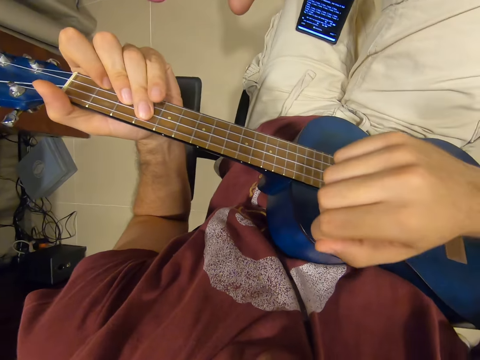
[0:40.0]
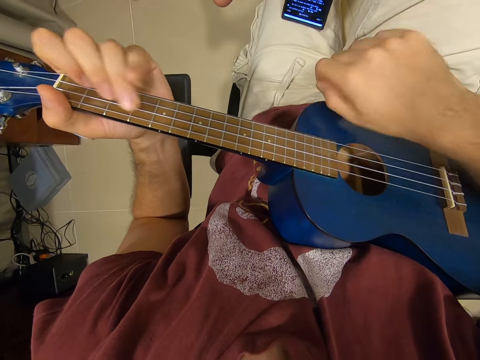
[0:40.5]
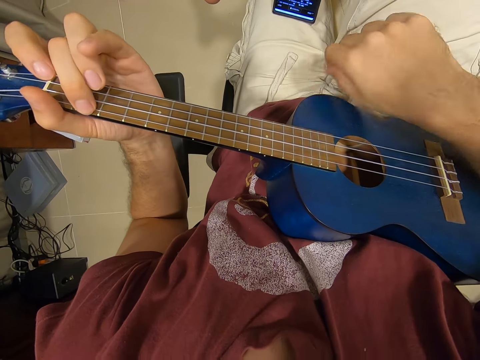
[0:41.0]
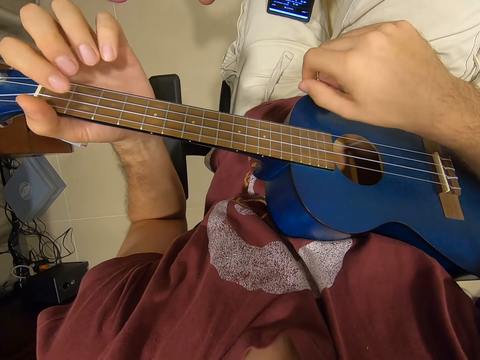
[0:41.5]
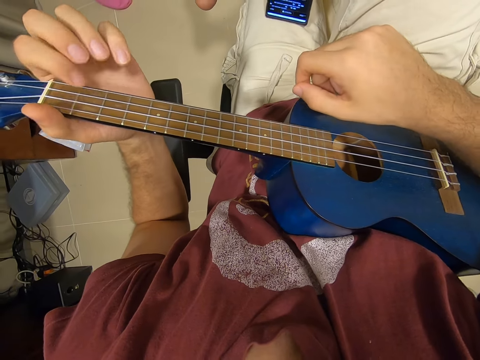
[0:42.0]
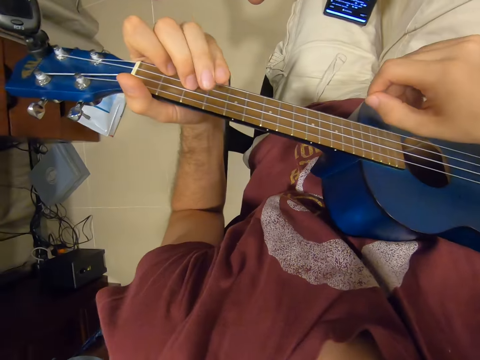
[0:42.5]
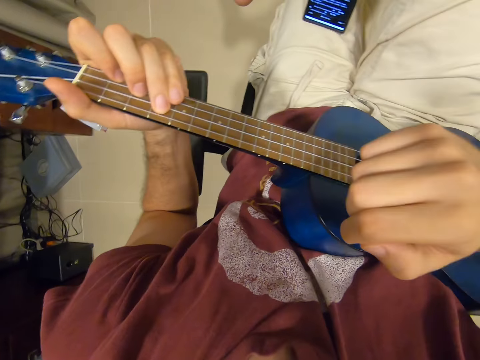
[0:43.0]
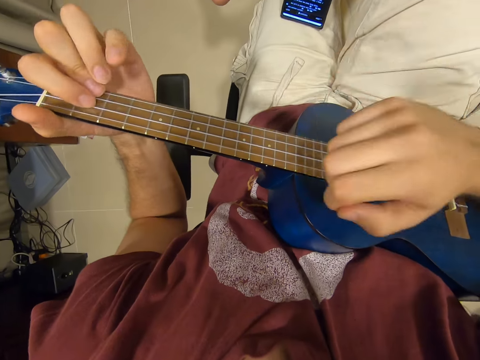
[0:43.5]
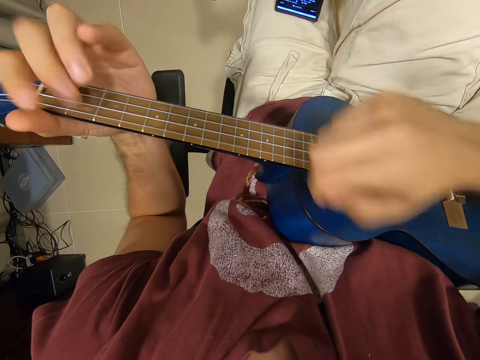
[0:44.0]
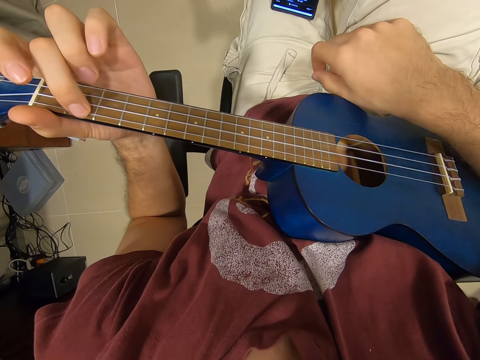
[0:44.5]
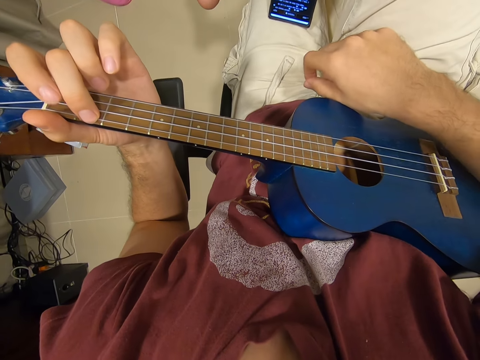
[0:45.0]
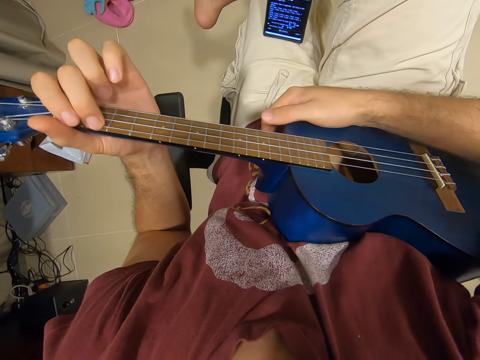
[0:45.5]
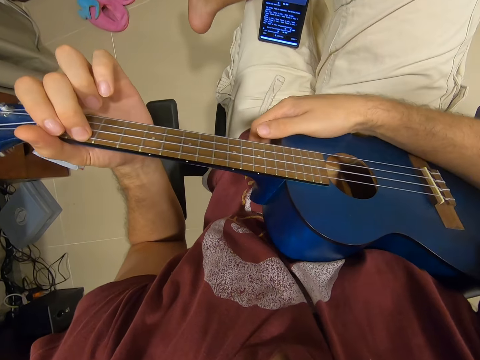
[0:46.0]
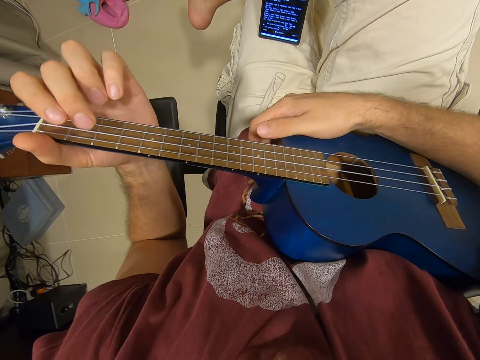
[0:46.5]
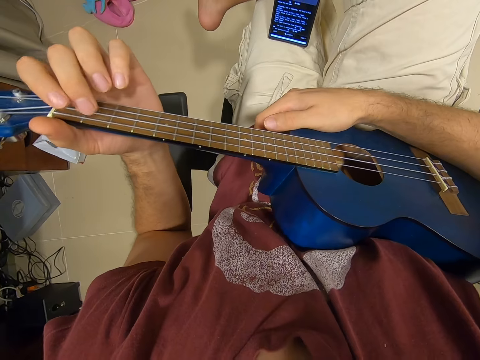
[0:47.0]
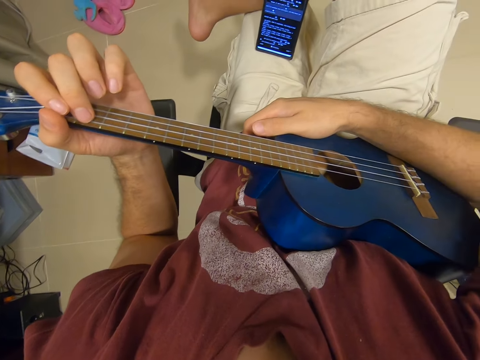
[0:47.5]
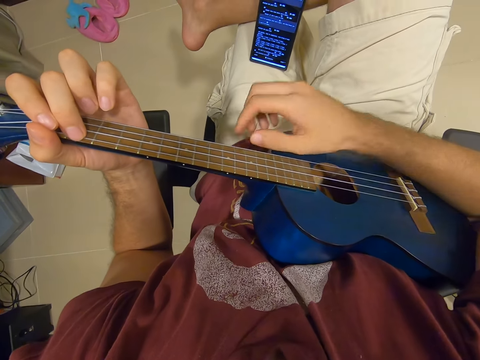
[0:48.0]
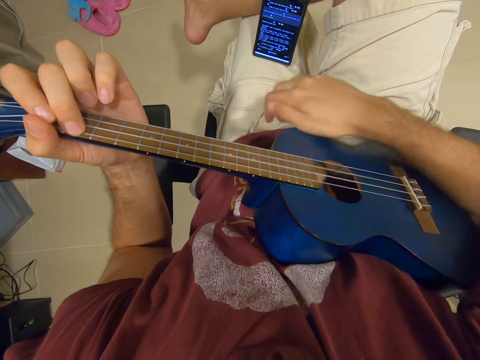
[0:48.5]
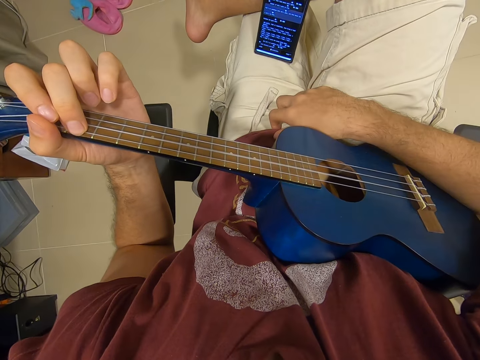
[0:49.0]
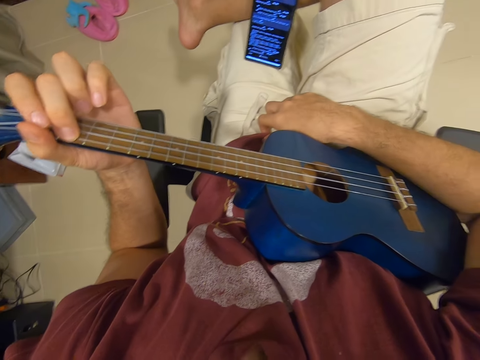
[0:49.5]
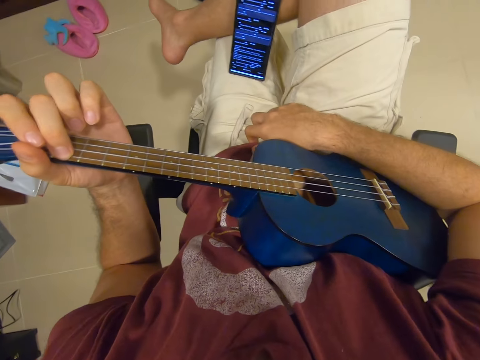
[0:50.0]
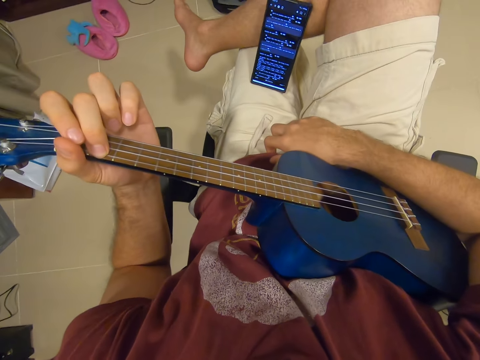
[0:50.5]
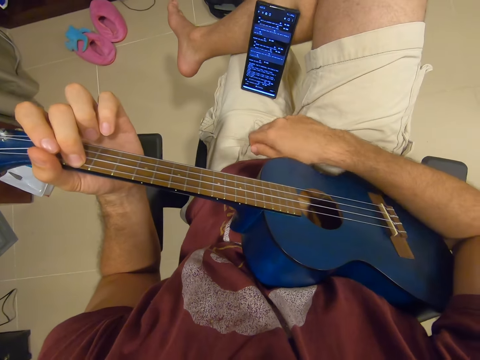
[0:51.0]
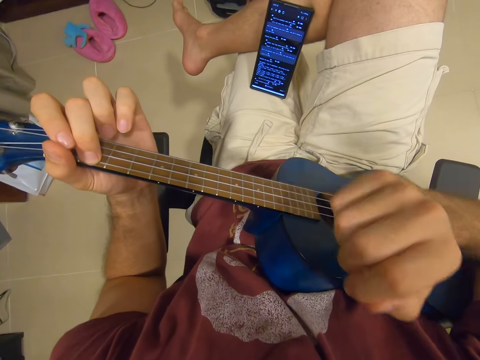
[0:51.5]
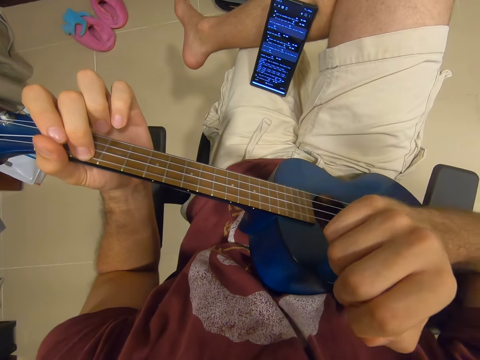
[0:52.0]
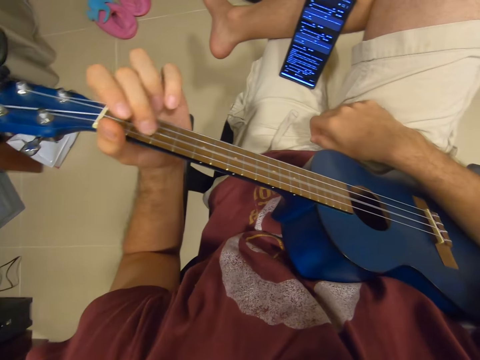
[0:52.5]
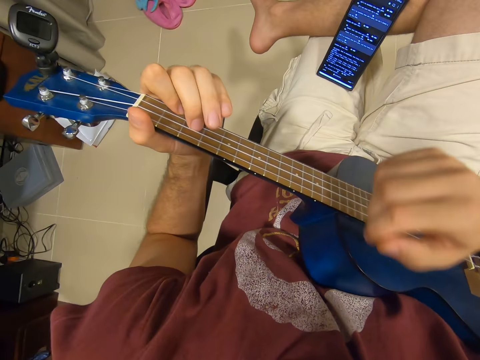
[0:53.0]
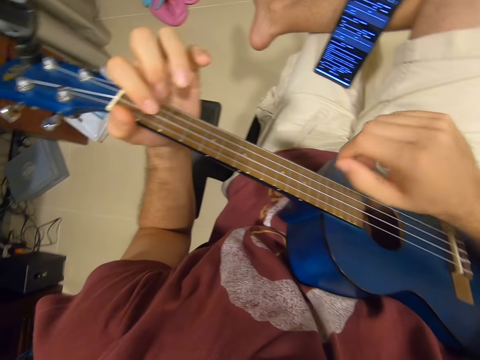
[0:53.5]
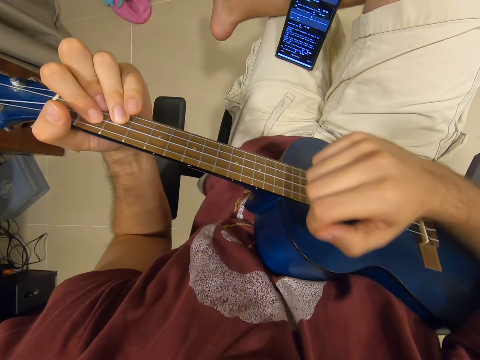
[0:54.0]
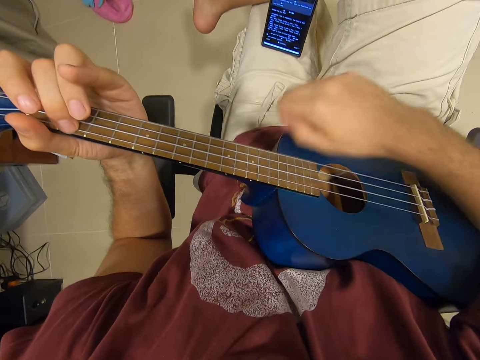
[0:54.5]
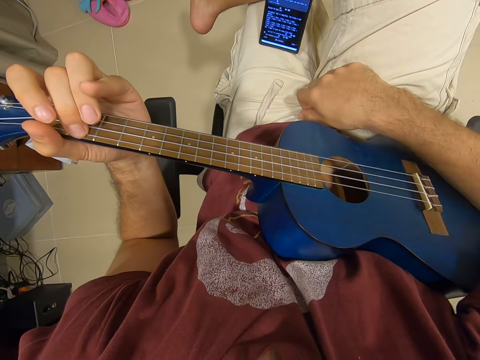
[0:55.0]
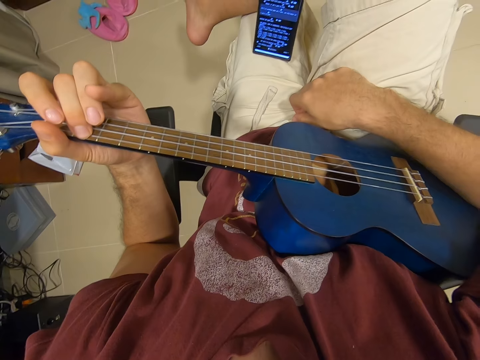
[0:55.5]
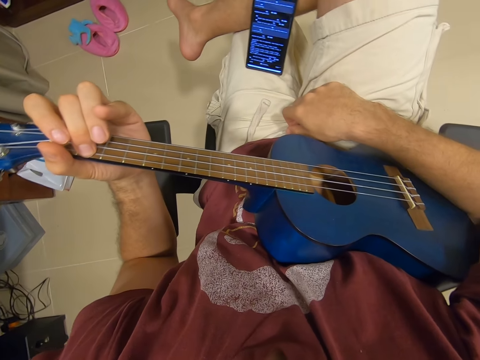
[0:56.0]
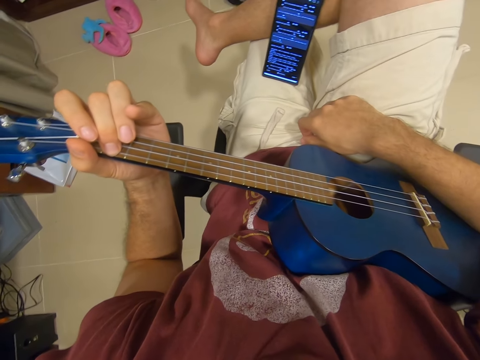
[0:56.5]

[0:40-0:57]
The camera wearer adjusts the guitar on his waist. He refers to the phone. He plays the guitar. He refers to the phone. He lifts his right hand. He plays the guitar. He refers to the phone.

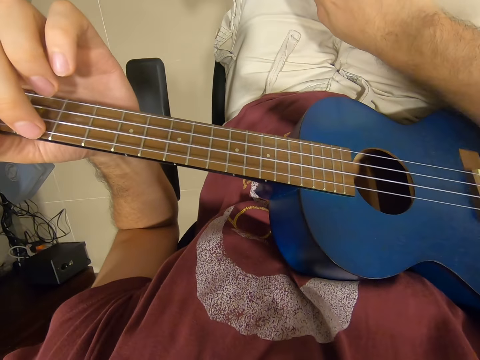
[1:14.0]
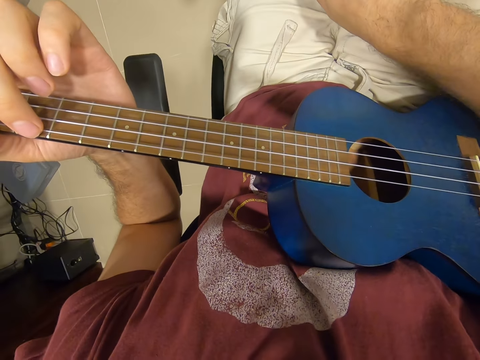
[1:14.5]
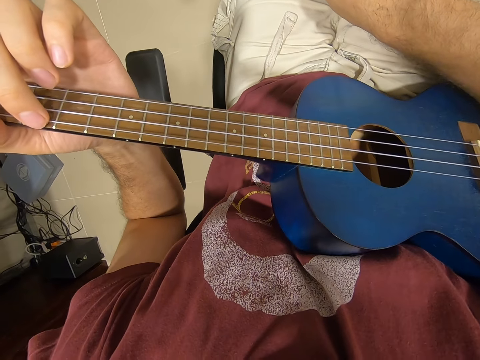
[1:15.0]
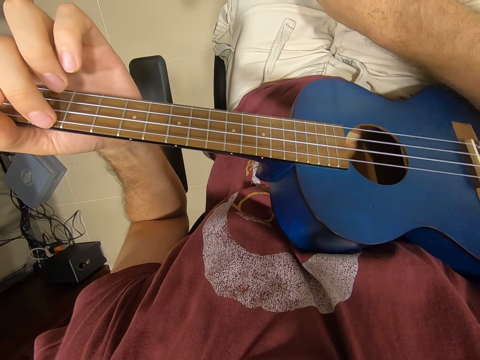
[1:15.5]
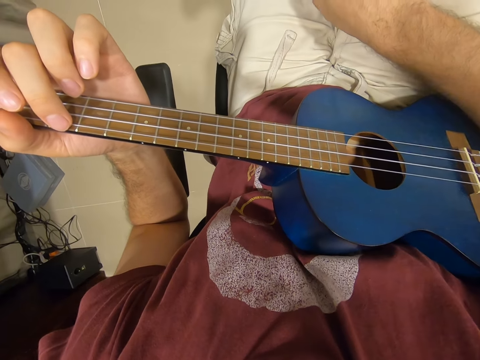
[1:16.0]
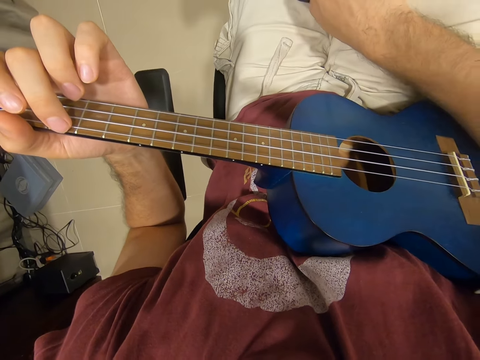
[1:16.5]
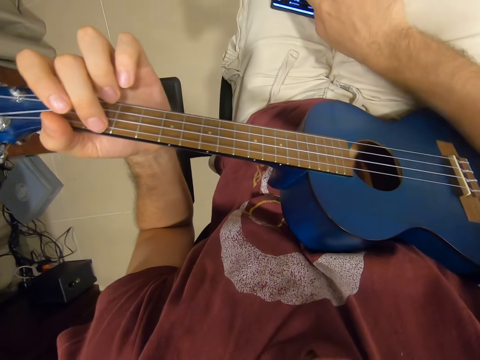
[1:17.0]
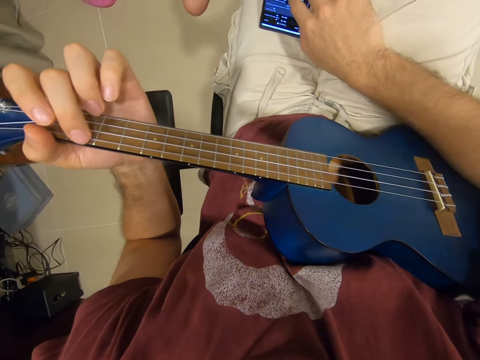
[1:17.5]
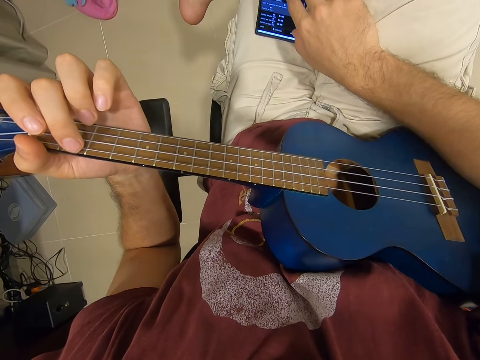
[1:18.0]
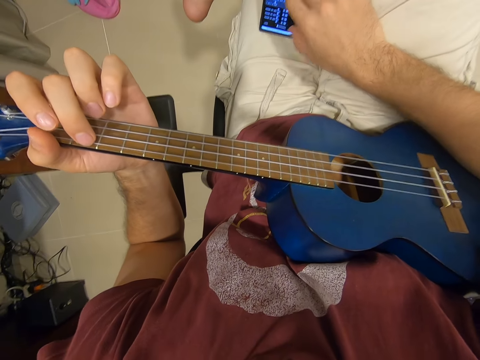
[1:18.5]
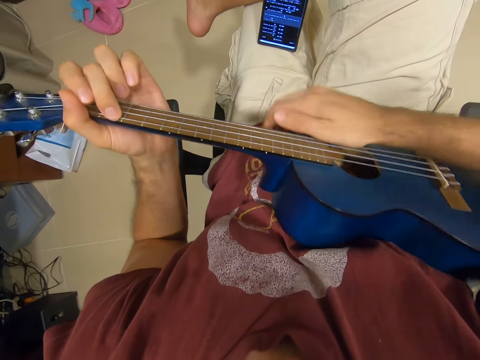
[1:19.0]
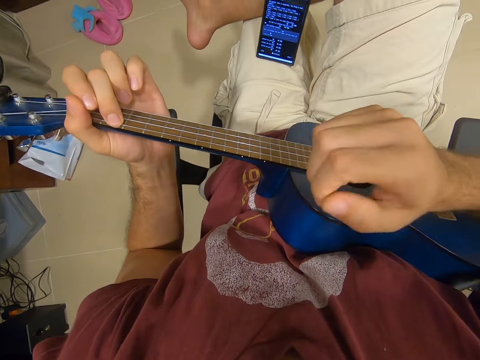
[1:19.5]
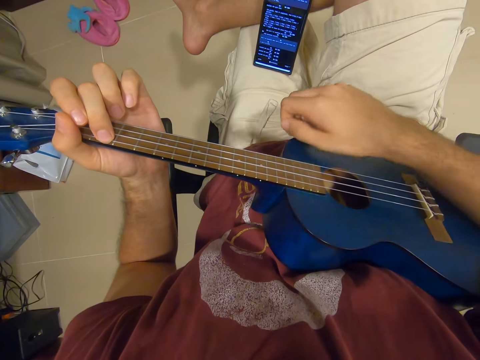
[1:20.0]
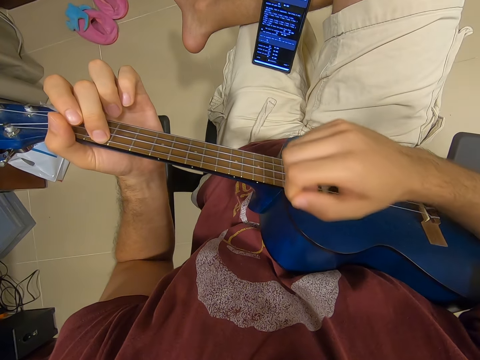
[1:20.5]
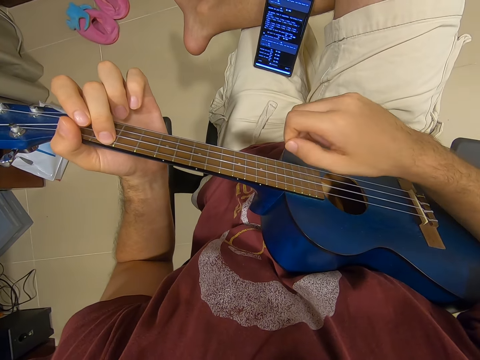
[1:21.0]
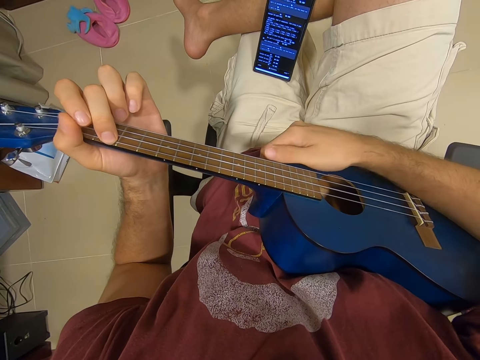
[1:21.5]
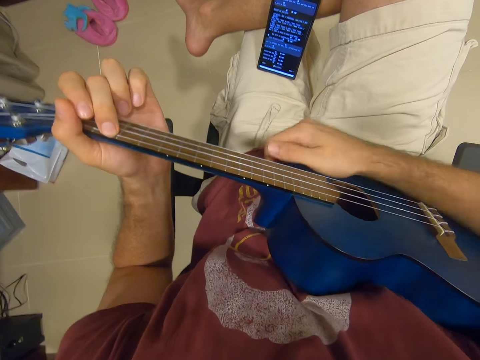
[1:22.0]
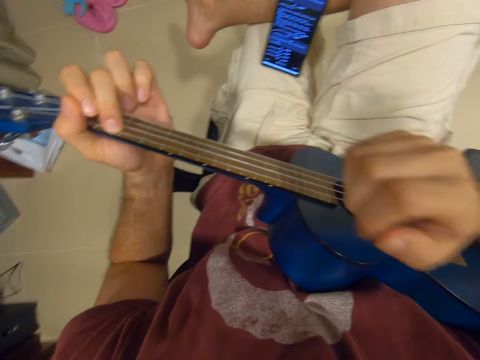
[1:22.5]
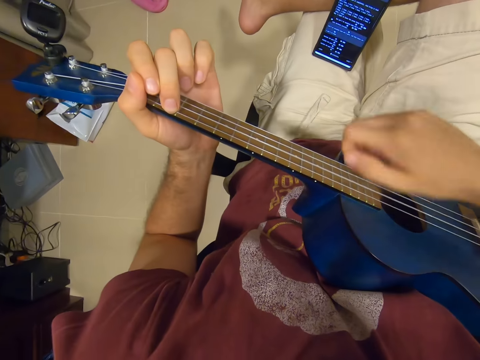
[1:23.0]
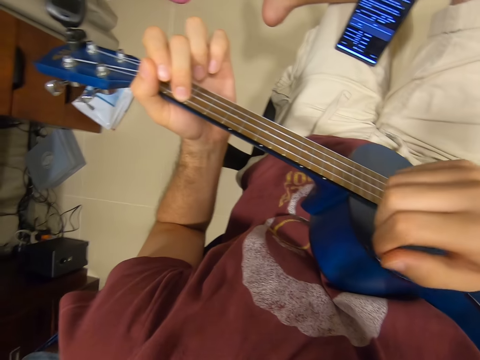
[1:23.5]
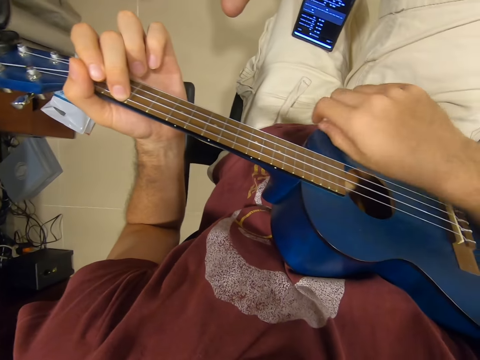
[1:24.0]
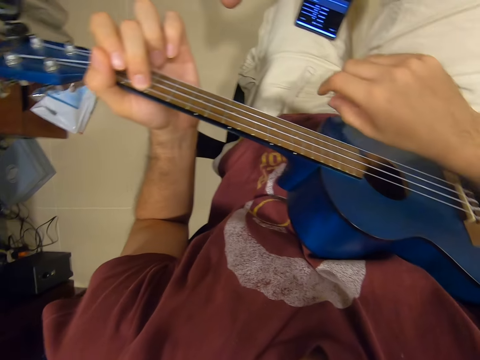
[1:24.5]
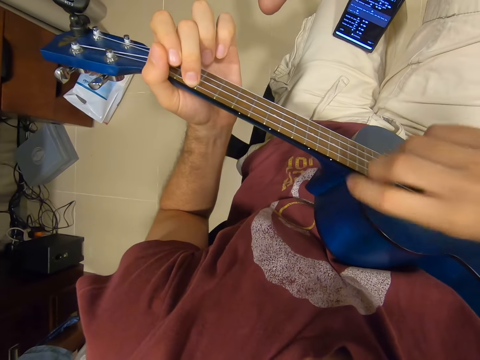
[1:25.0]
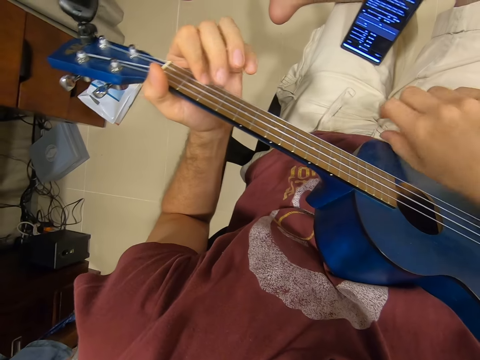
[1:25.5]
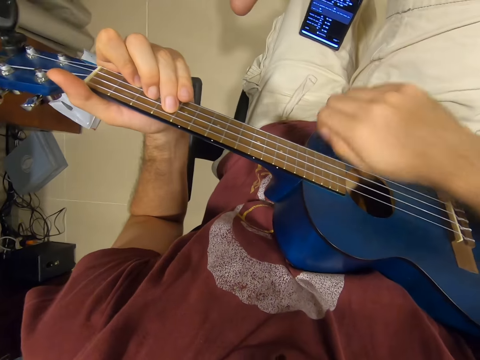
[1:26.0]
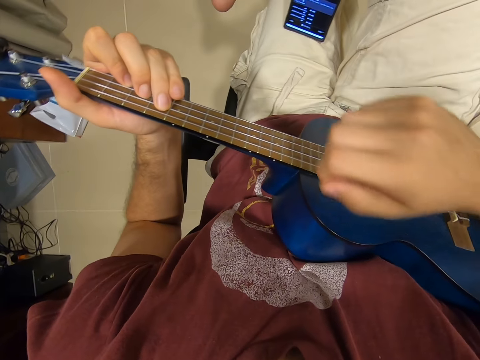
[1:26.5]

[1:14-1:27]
The camera wearer operates the phone. He adjusts the guitar on his waist. He plays the guitar with both hands. He adjusts the guitar on his waist. He plays the guitar.
